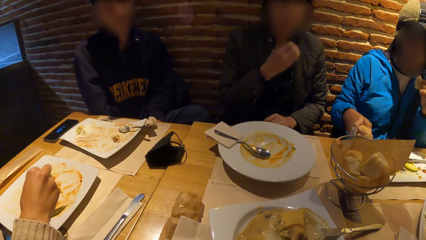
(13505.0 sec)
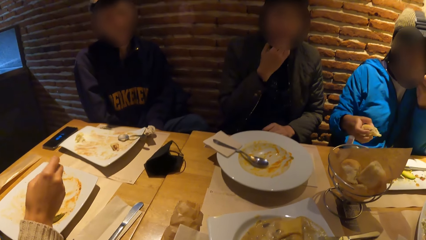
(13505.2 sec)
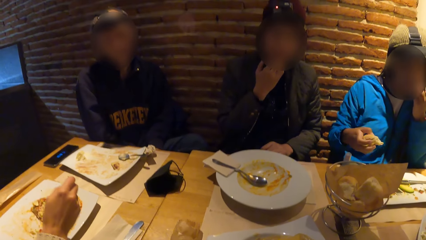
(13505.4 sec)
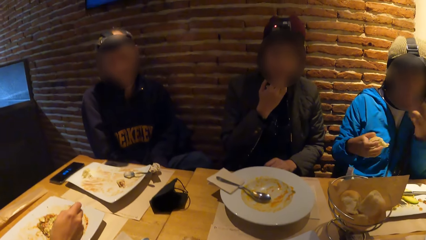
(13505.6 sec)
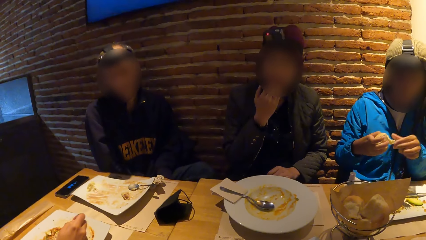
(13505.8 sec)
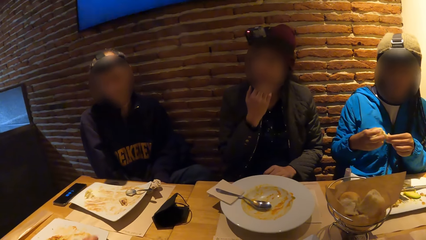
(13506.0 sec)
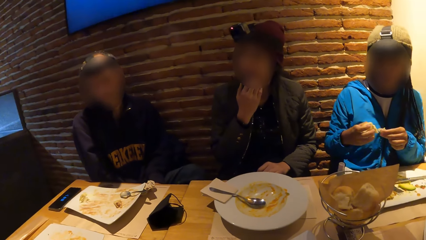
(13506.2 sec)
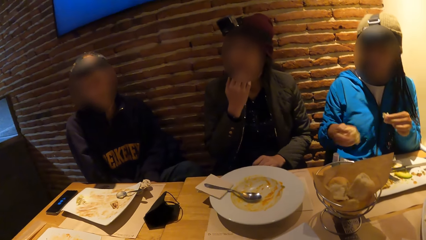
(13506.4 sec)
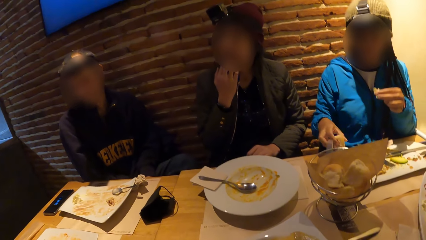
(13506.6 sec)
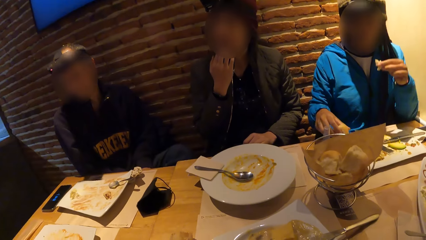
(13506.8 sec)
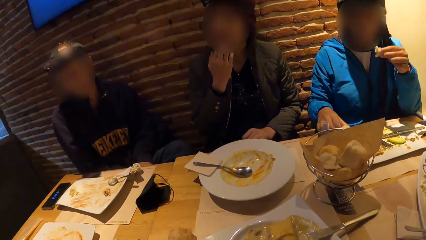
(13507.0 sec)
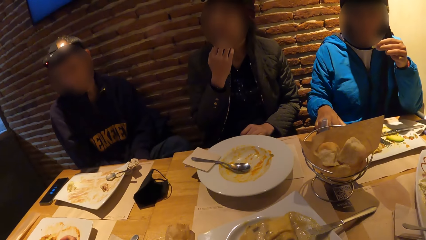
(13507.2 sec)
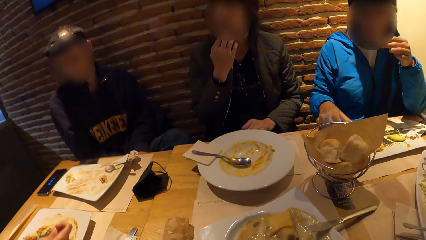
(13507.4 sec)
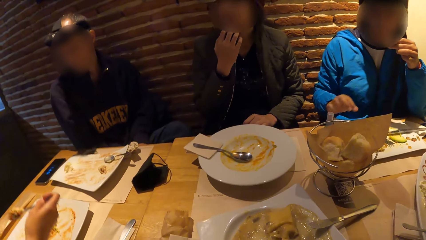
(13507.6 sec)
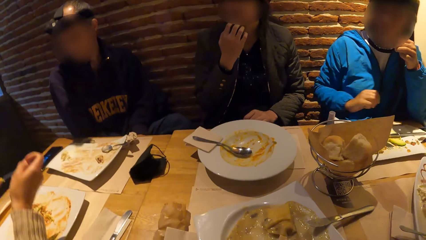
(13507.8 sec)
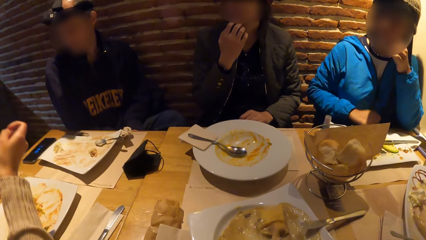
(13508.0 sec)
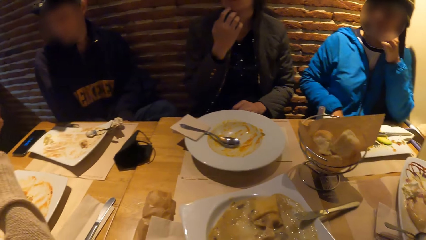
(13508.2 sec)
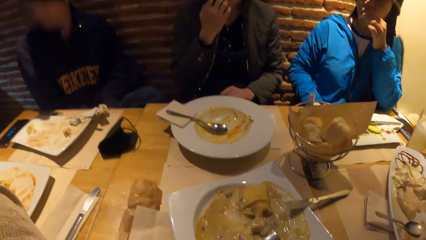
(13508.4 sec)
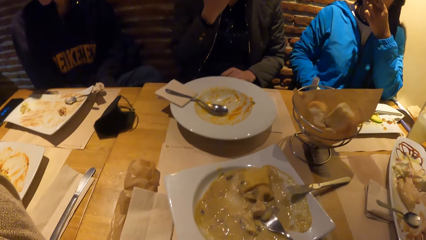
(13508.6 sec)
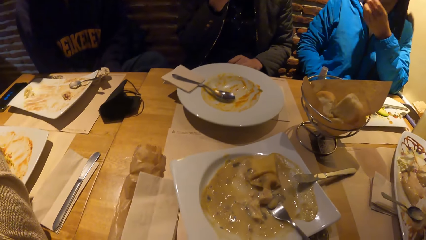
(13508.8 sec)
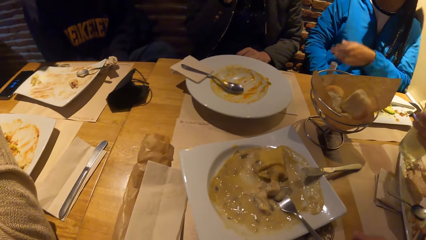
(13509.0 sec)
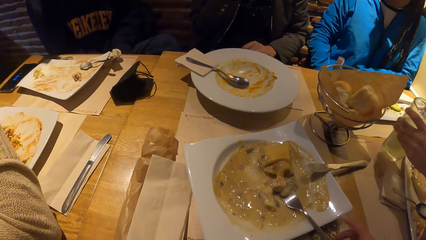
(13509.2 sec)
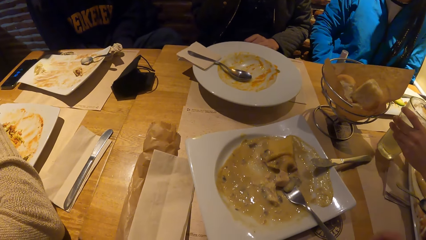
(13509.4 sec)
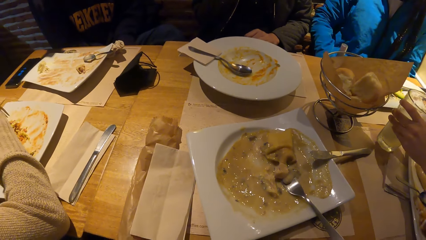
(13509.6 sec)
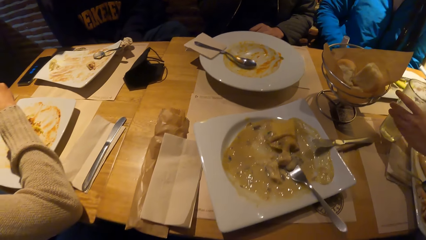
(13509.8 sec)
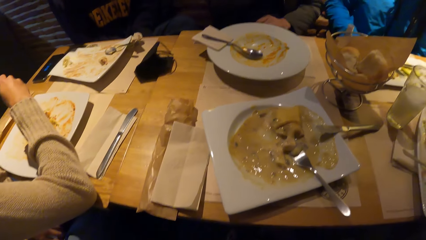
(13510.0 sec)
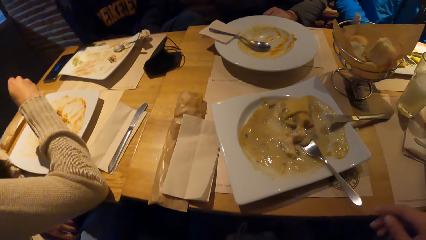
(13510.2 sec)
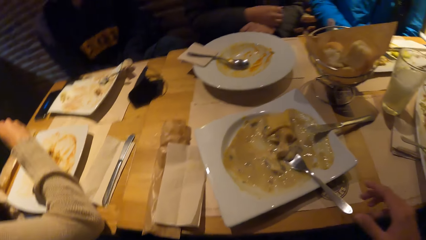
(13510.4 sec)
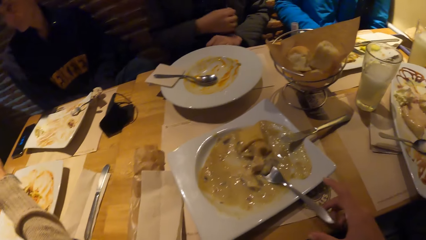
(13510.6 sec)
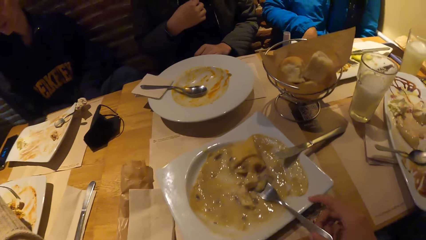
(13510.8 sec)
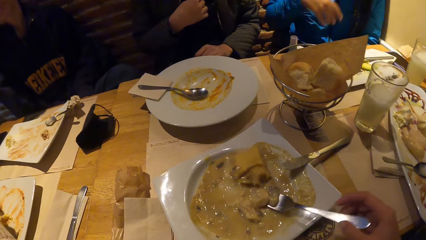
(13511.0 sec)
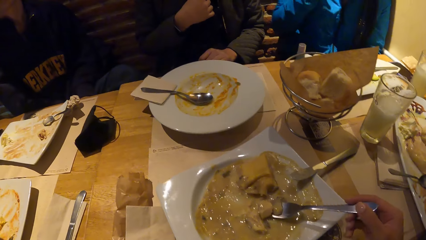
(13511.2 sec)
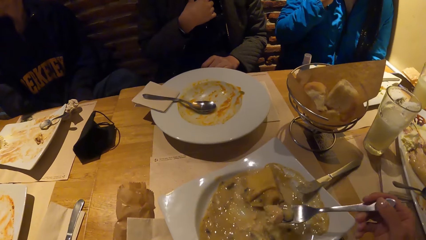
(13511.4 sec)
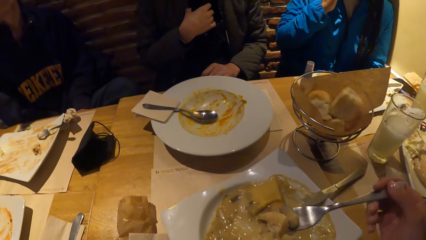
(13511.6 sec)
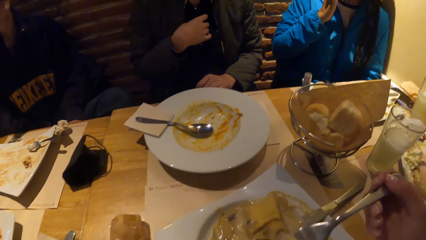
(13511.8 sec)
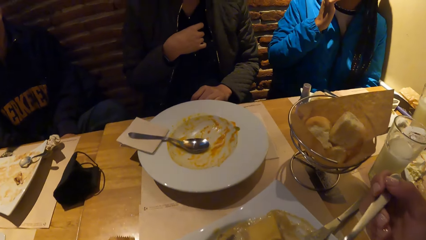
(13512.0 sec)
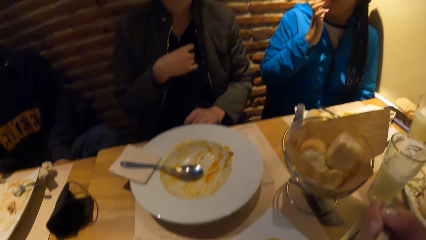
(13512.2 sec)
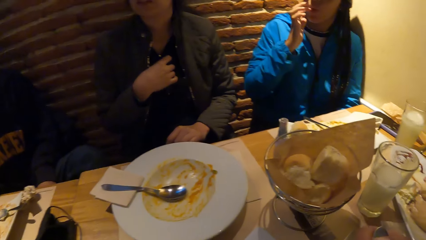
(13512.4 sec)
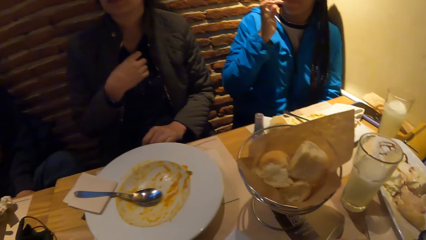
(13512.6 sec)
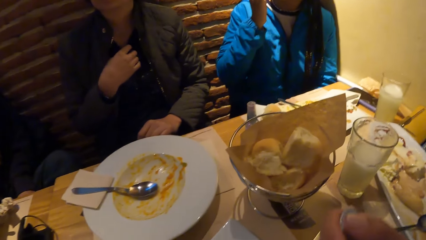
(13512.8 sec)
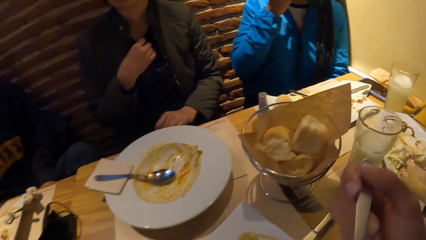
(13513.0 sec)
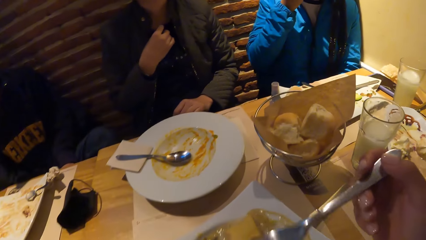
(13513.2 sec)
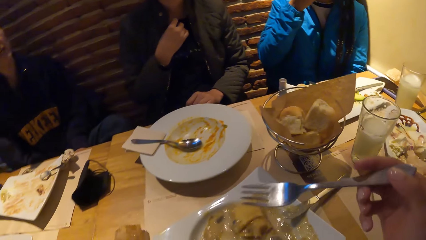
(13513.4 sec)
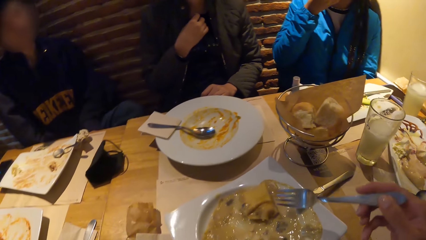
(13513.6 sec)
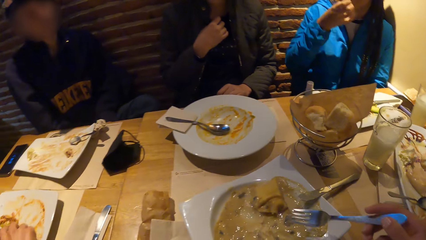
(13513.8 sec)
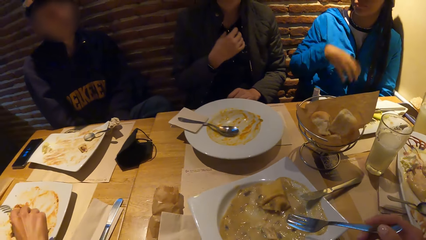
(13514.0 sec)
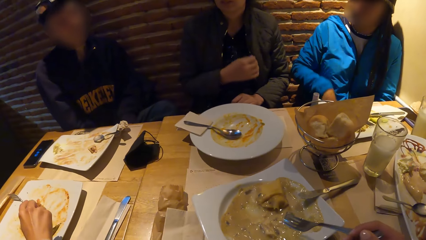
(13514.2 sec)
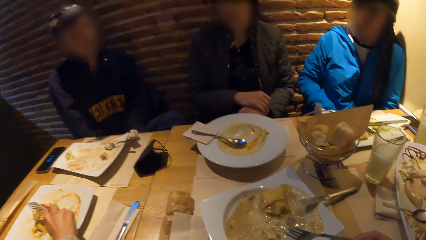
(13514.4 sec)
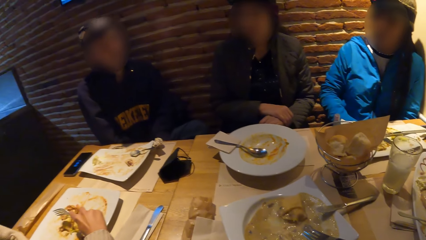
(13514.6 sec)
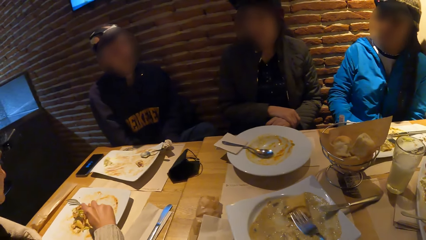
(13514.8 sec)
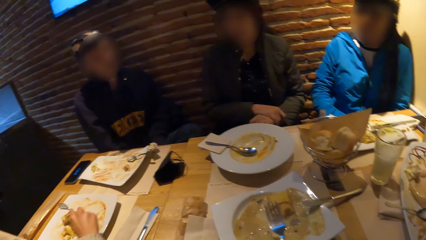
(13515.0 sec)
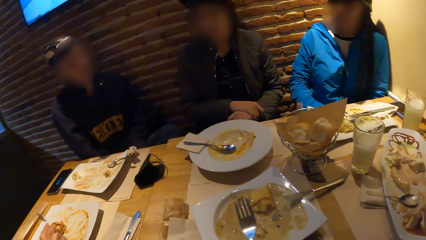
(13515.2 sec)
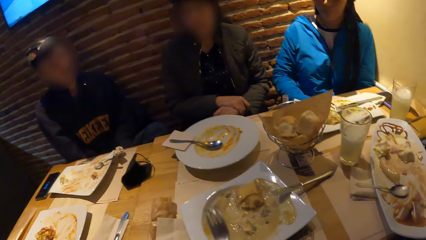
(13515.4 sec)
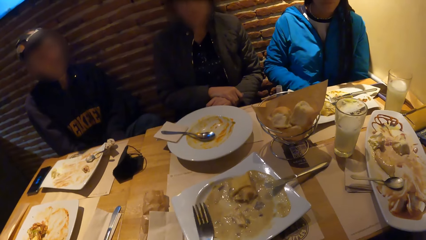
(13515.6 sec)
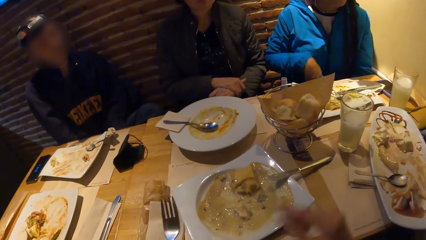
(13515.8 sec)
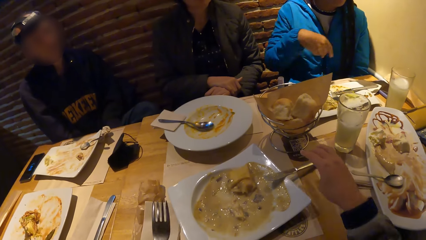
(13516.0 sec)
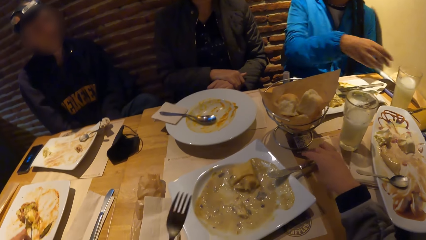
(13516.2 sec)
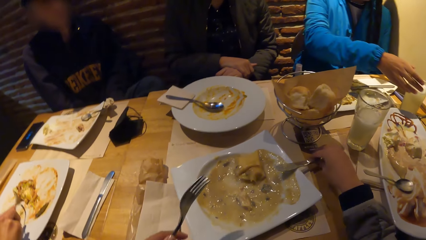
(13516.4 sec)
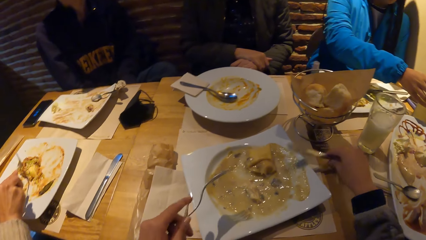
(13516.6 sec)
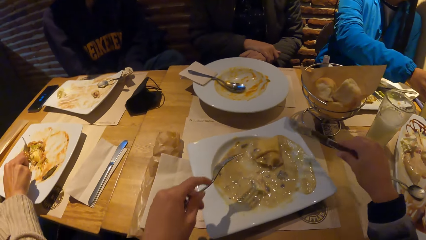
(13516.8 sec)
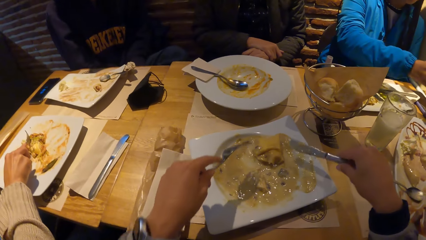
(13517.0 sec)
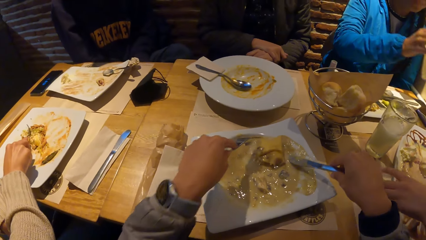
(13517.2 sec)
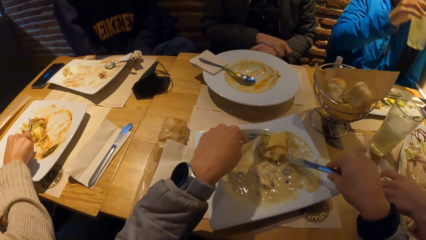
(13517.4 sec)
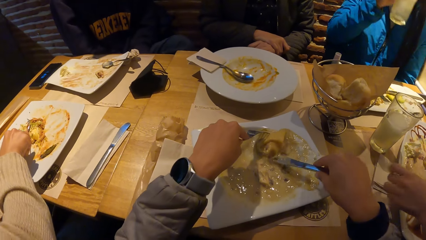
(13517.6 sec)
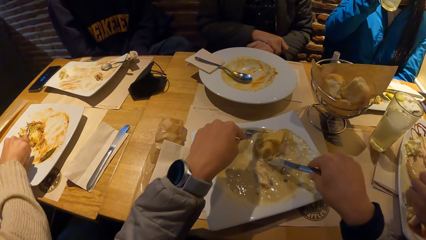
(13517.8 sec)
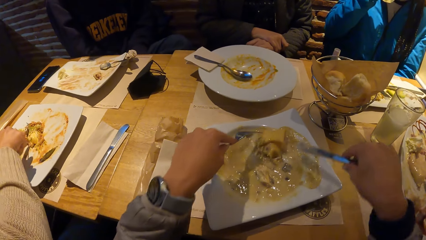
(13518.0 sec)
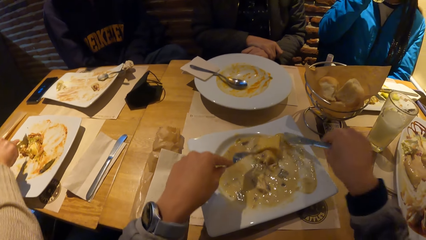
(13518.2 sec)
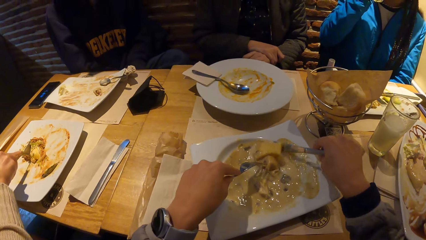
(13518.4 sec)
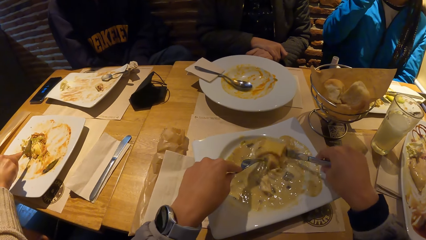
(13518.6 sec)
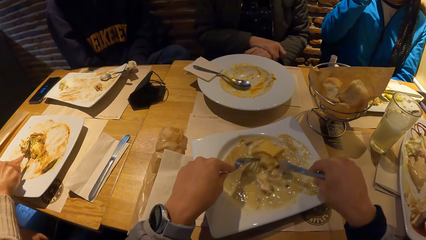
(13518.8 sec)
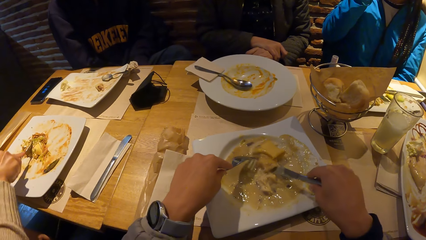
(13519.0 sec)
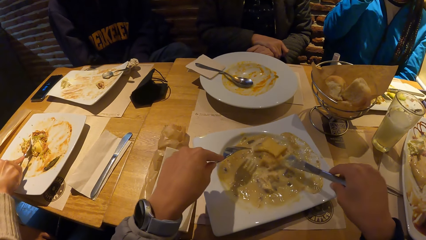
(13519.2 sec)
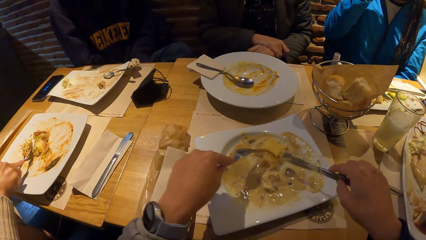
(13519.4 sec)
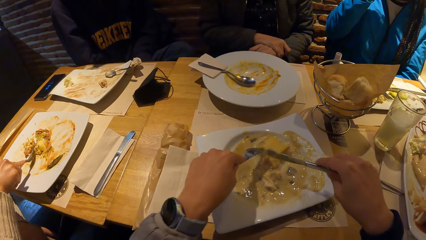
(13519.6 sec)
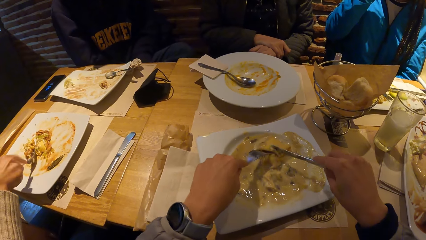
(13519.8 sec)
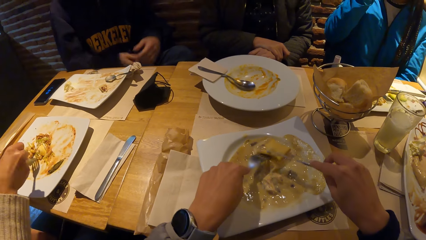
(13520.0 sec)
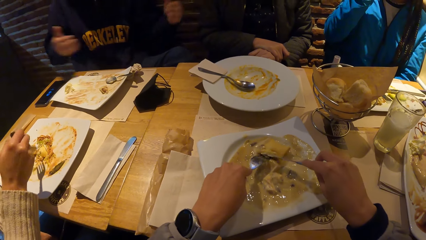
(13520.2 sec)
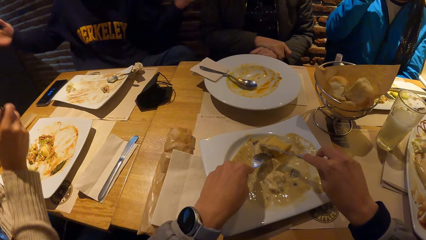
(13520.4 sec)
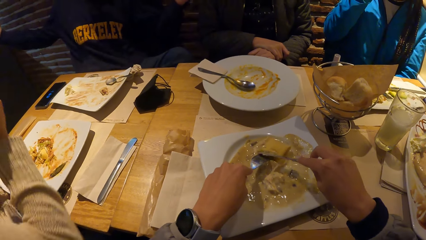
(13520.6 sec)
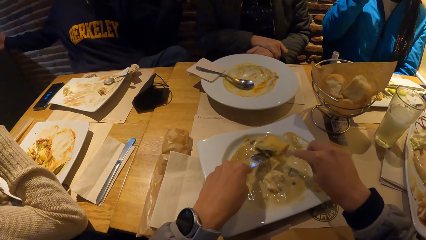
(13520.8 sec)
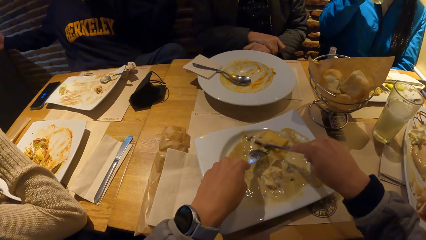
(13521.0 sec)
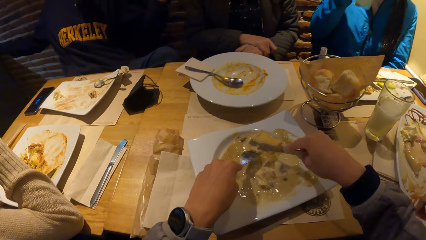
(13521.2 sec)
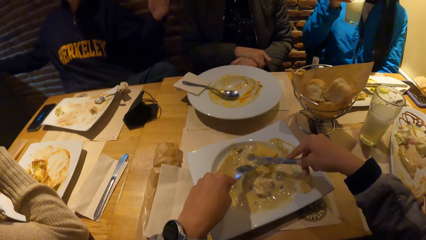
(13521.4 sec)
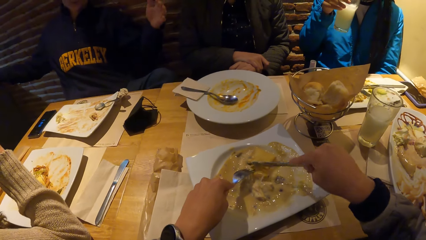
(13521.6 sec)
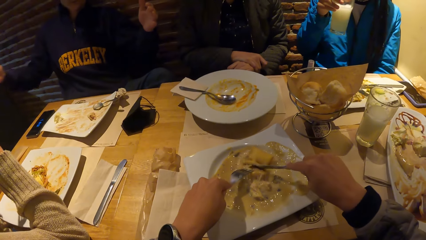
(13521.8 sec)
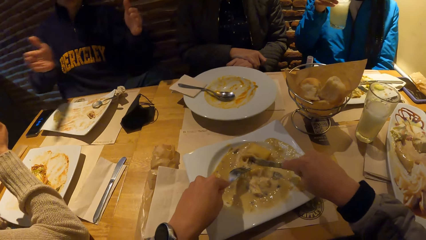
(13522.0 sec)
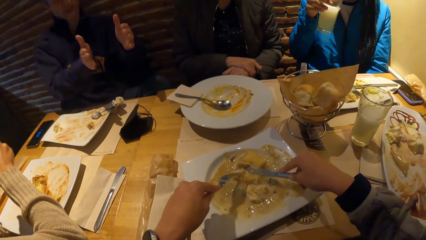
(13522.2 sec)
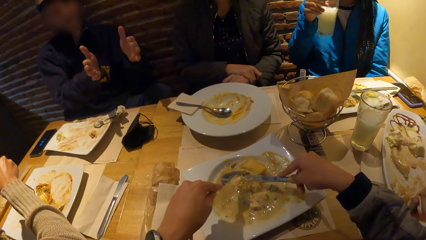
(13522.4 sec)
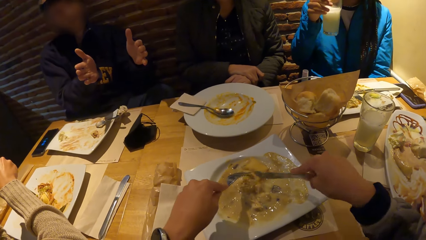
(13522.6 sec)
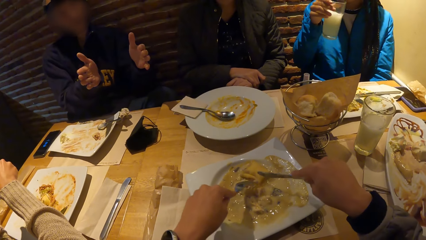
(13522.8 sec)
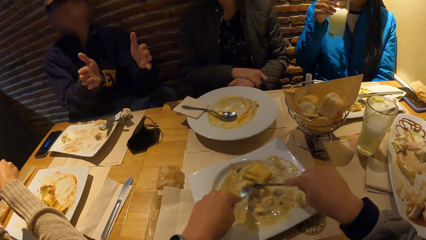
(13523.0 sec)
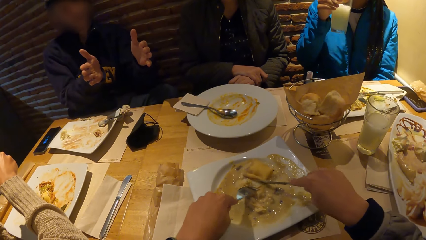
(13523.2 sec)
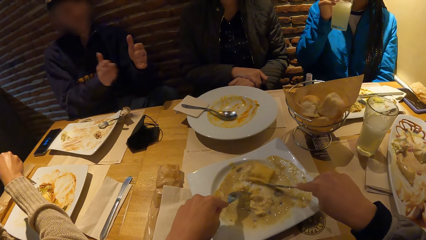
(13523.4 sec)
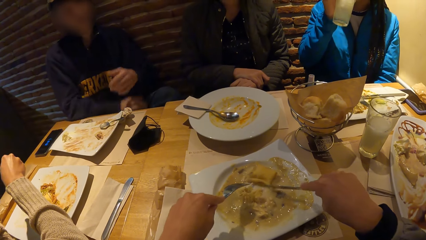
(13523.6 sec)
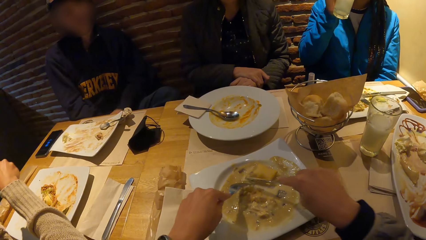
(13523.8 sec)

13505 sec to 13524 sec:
A woman puts her right hand in her mouth. Another woman puts the bread in her left hand inside her mouth. She puts the bread in her left hand inside her mouth again. A third woman drops a glass of juice on the table with her left hand. The camera wearer picks the fork with food from the plate. He eats the food on the fork. He passes the fork from his right hand to his left hand. He picks up a table knife from the plate with his right hand. He dices up the food in the plate with the knife in his right hand. He moves the pasta in the plate.
